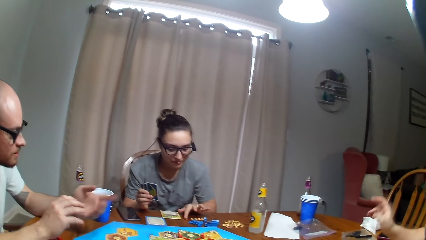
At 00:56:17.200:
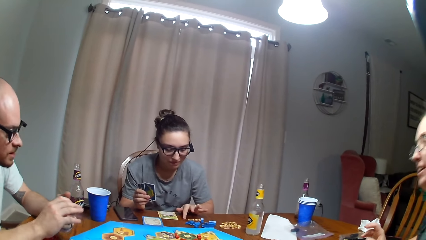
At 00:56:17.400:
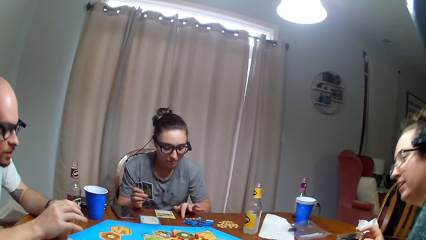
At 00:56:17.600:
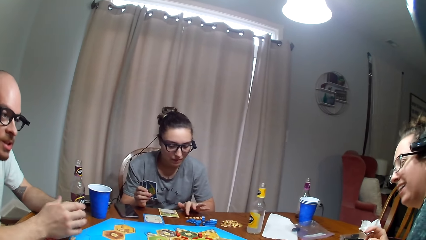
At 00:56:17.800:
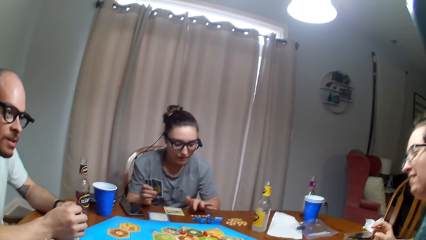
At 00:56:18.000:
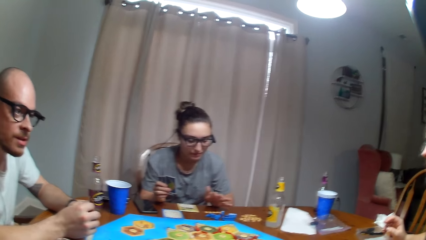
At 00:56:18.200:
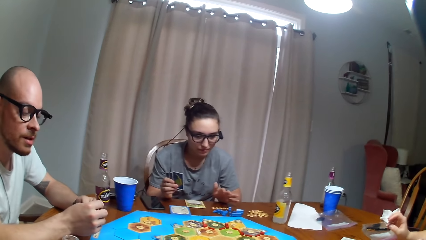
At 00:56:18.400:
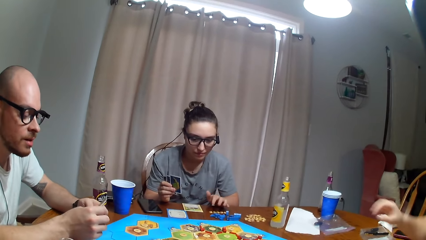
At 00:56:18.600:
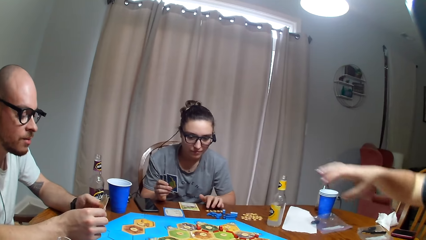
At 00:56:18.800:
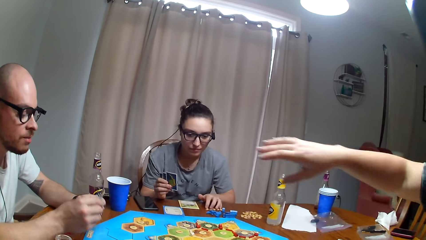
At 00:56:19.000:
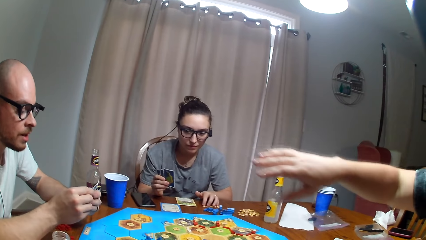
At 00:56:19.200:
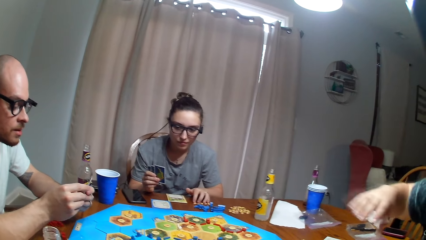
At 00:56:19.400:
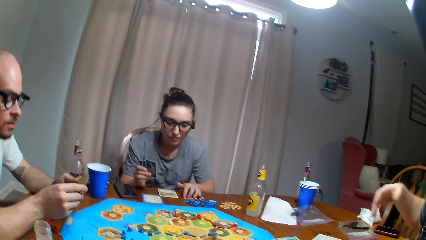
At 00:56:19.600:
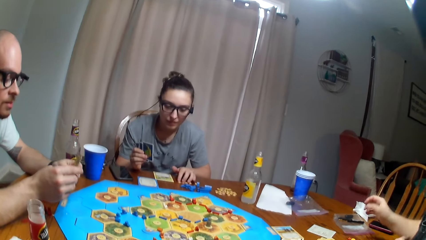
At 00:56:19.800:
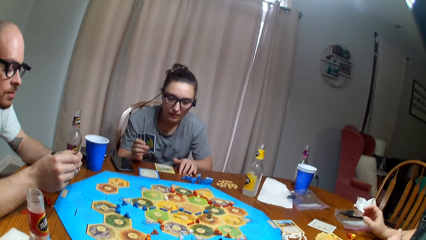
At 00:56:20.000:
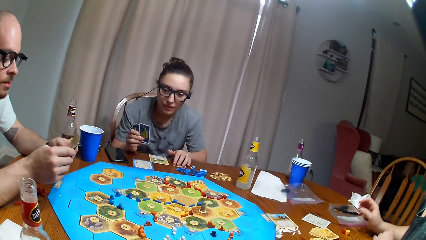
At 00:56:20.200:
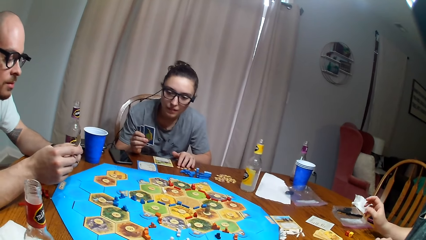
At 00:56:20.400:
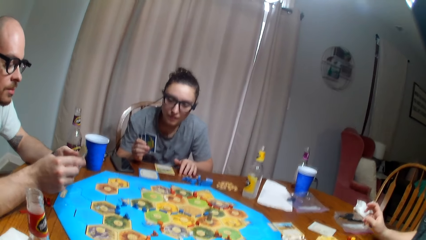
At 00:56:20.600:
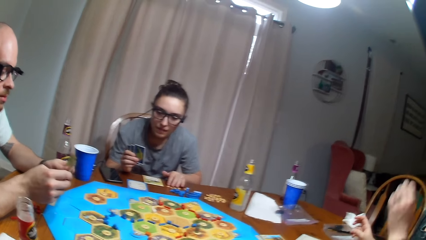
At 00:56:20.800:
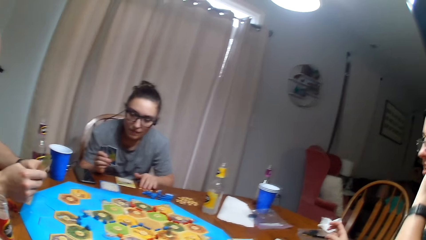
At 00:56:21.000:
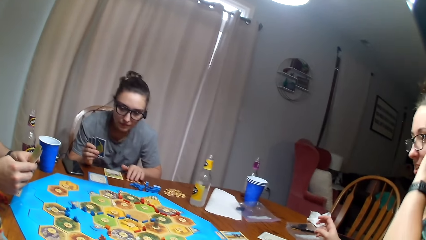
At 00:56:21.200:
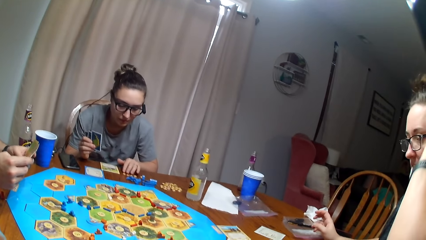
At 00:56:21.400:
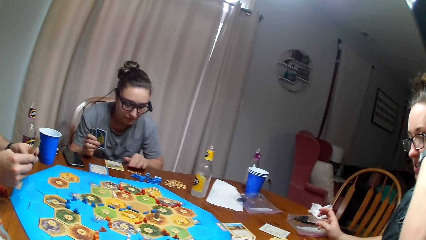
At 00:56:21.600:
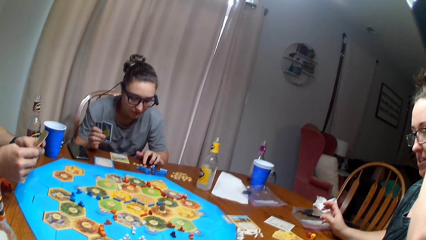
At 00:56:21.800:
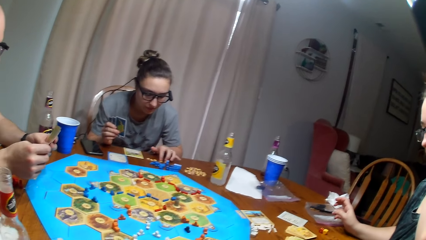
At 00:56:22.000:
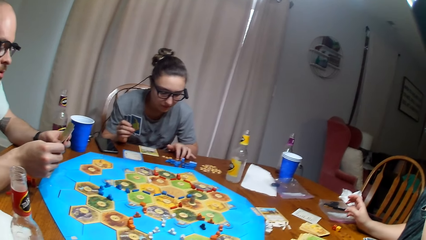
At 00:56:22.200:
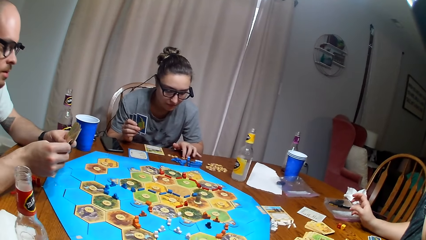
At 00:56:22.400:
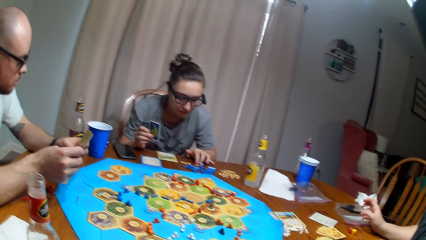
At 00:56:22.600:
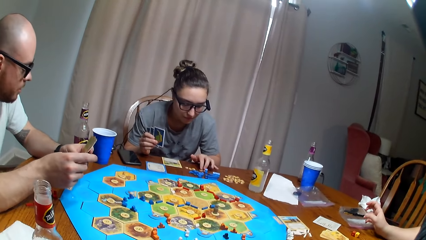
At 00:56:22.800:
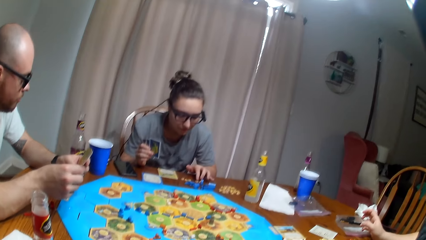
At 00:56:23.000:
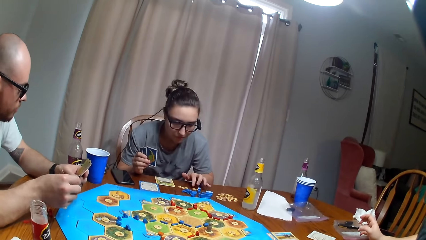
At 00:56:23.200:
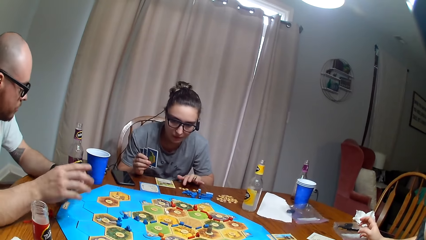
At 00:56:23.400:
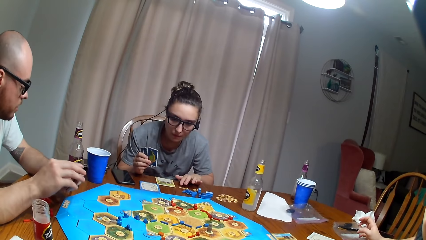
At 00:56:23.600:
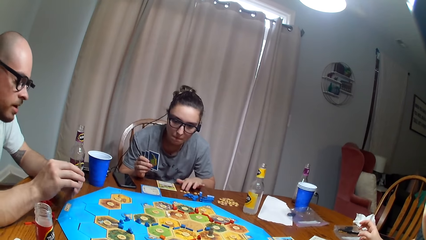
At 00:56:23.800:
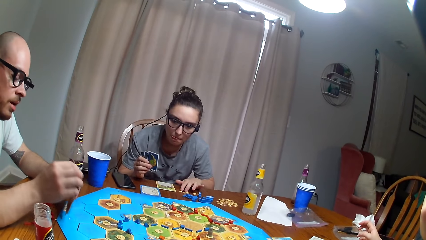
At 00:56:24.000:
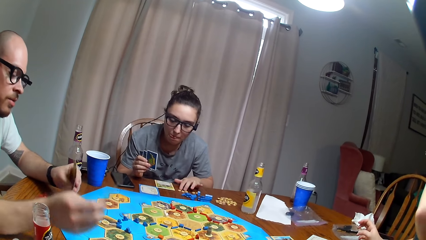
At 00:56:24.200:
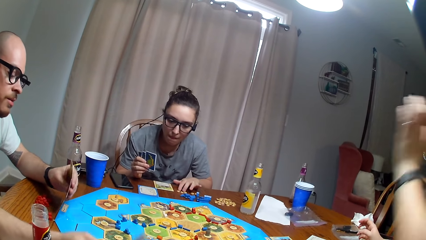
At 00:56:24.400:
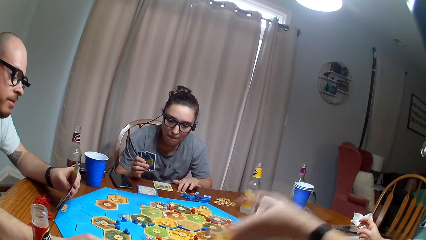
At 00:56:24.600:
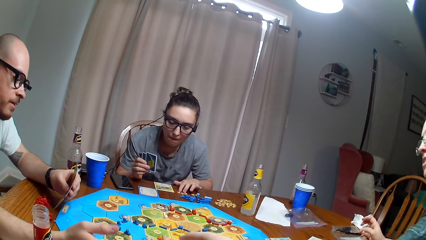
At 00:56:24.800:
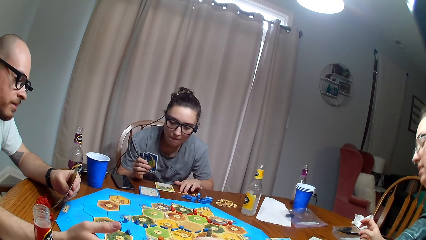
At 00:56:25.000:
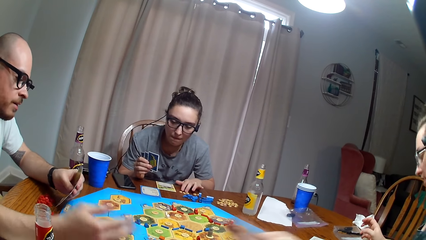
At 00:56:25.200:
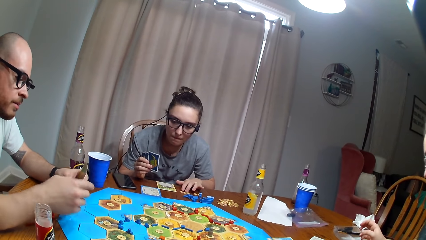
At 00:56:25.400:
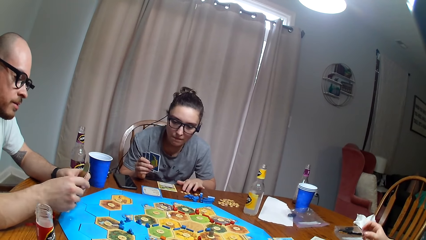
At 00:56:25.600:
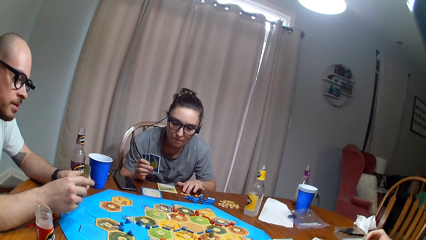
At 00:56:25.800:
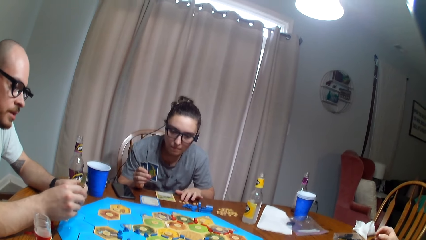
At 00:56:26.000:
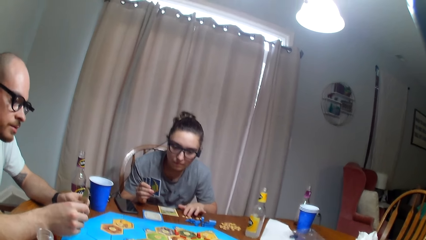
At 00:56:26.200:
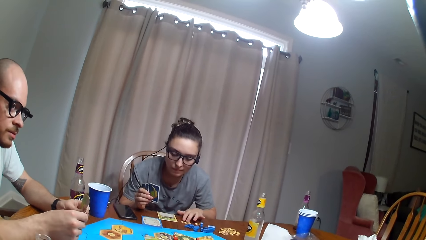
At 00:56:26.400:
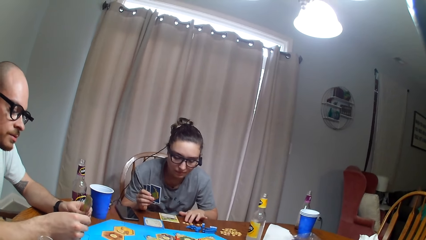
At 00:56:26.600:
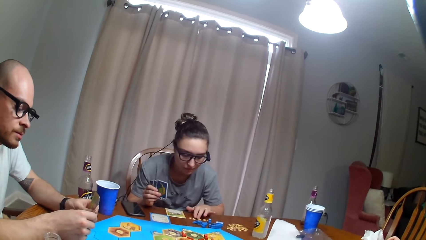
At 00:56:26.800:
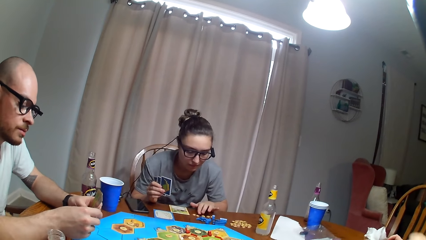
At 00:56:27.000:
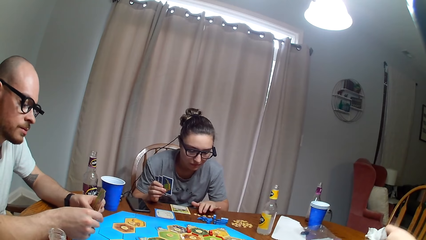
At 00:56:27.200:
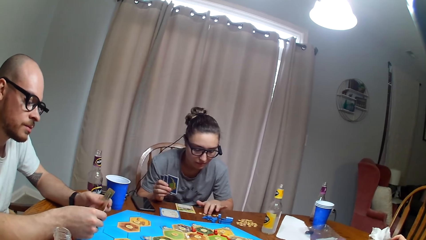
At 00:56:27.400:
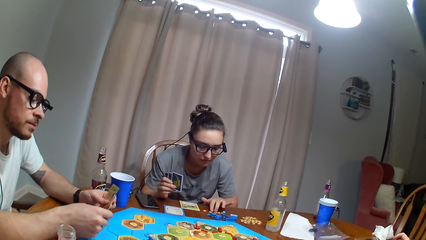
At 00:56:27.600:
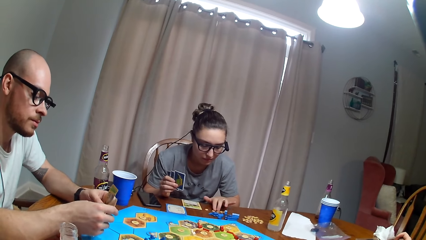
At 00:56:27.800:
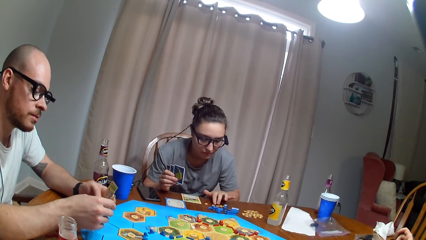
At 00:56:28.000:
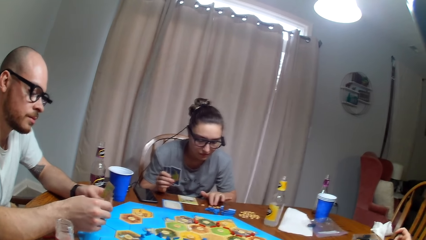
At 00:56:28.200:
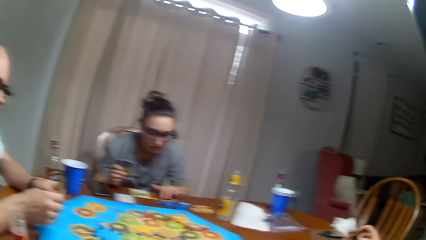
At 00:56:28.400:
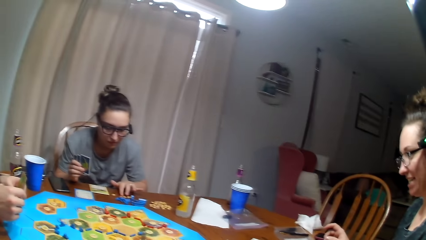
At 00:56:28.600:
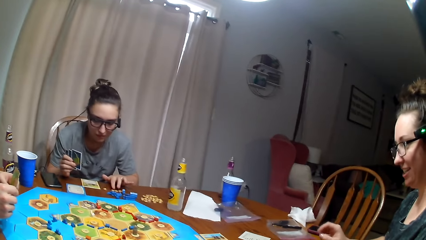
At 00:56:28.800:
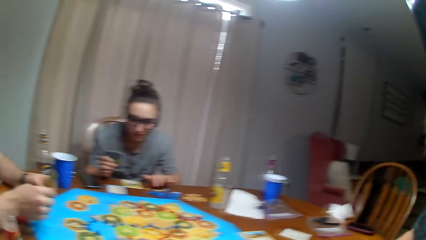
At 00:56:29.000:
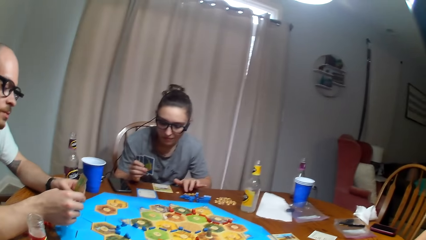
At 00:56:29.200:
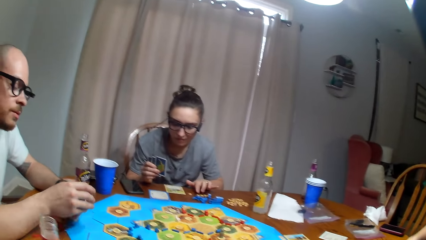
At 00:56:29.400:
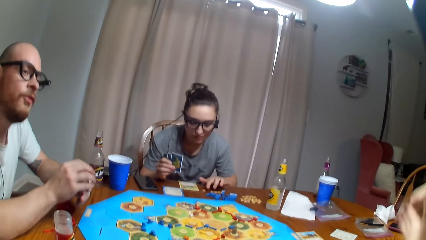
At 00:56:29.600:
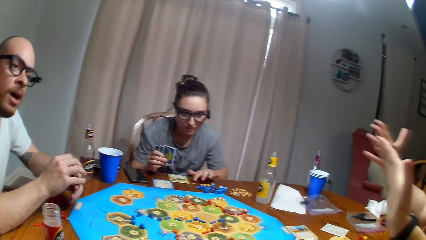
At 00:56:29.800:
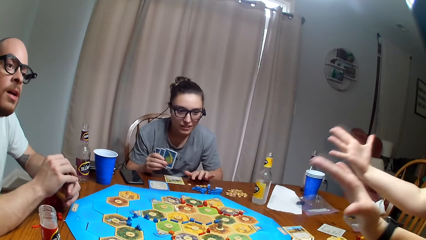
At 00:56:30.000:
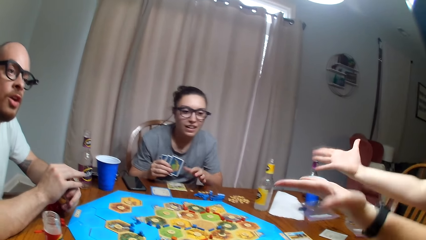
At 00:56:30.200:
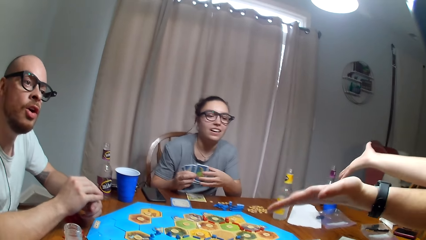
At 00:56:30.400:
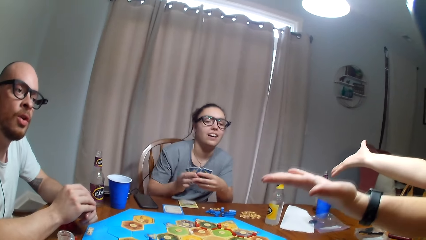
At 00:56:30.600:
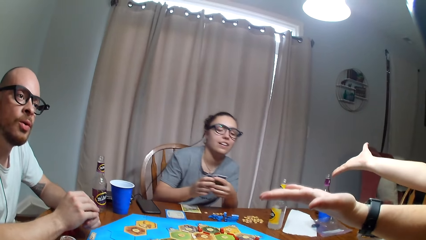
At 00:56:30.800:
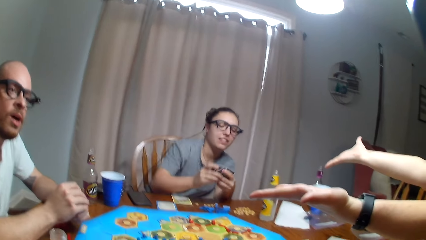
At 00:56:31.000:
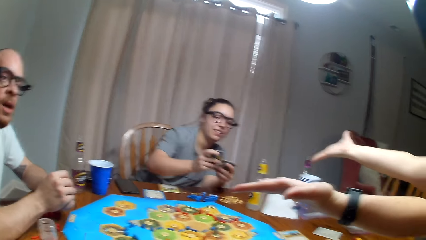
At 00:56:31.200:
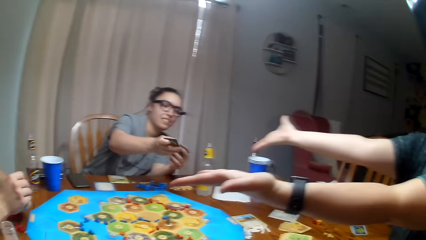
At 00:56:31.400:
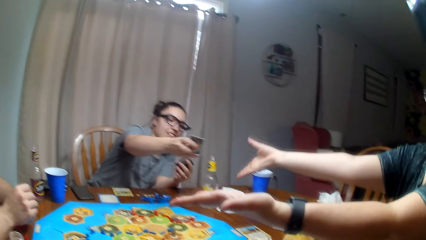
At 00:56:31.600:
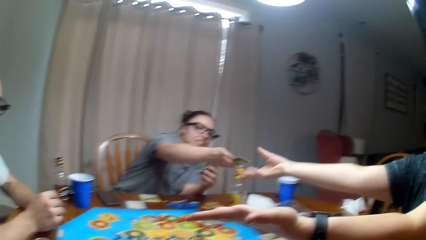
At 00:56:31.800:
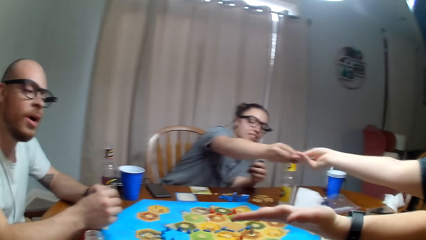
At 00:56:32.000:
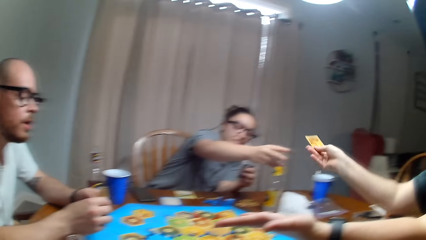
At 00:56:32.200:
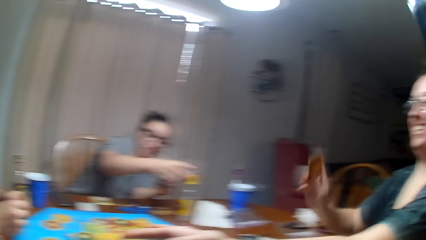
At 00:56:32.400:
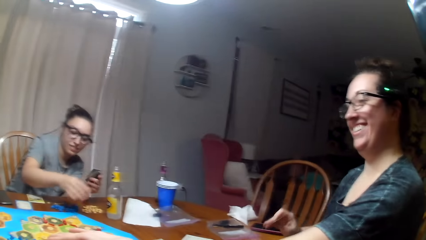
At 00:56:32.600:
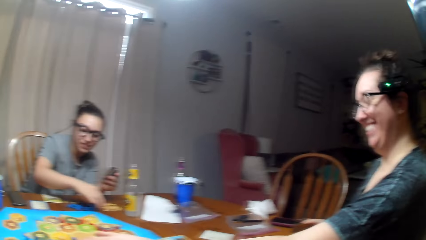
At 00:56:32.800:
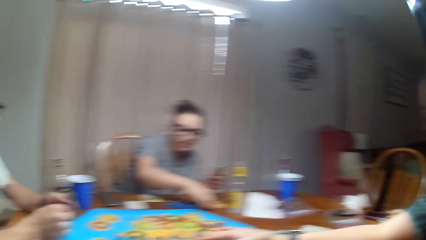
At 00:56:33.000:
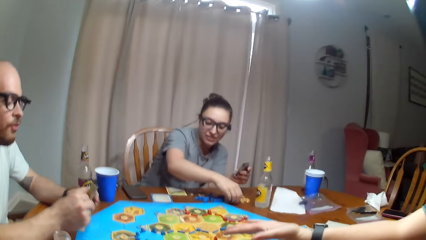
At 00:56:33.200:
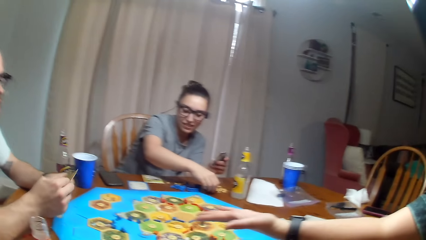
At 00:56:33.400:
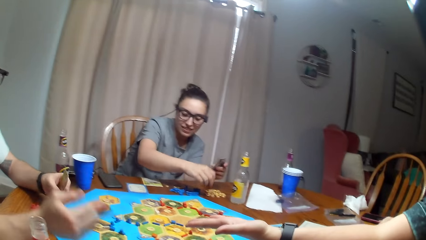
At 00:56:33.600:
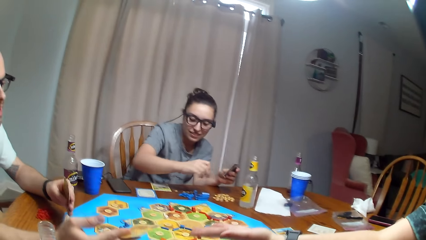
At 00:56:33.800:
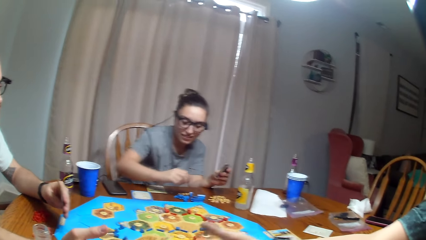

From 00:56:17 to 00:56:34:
A woman moves the tokens. Another woman stretches the hand and touches the hair. A man gives the other woman the card. The other woman dialogues to the man. The other woman raises the hands. The first woman gives the other woman the card.
